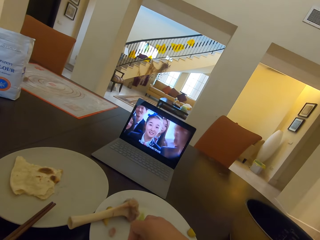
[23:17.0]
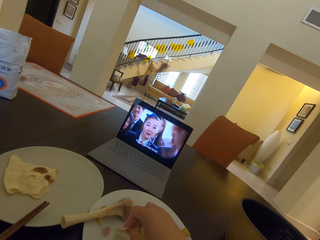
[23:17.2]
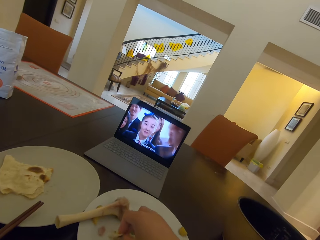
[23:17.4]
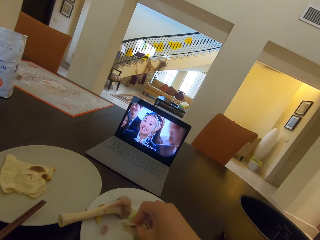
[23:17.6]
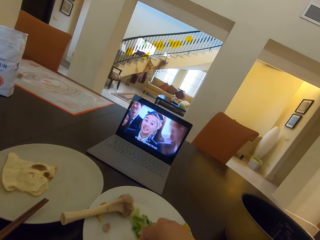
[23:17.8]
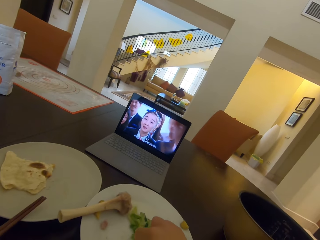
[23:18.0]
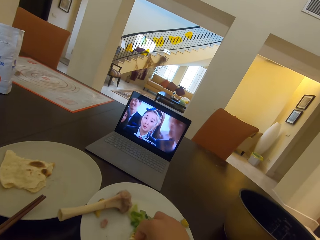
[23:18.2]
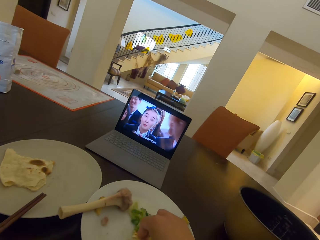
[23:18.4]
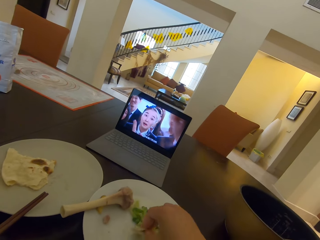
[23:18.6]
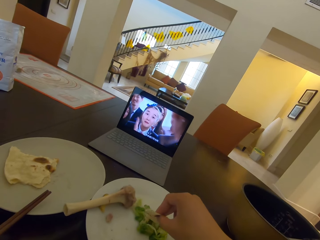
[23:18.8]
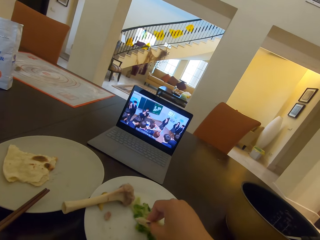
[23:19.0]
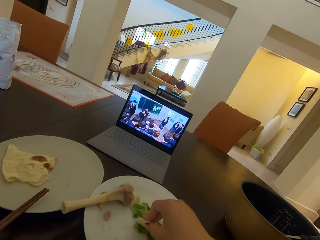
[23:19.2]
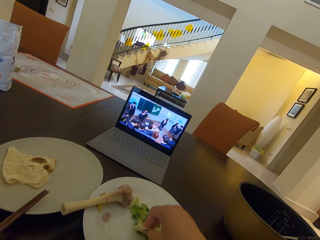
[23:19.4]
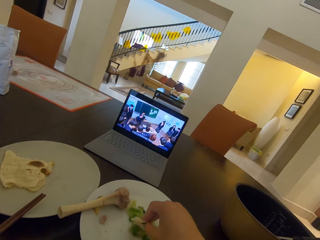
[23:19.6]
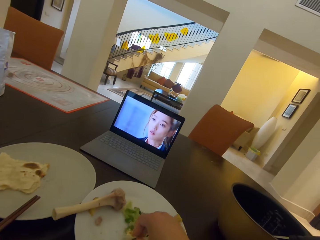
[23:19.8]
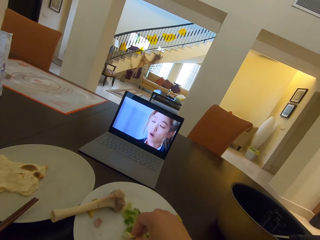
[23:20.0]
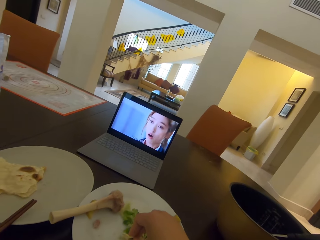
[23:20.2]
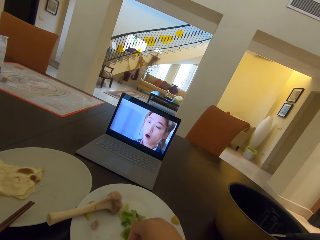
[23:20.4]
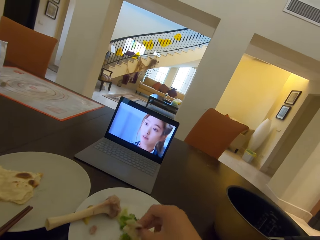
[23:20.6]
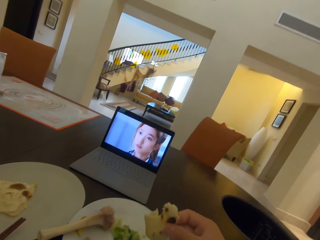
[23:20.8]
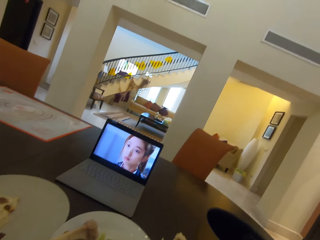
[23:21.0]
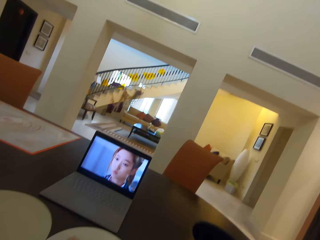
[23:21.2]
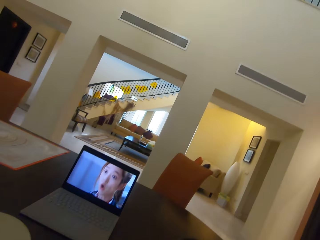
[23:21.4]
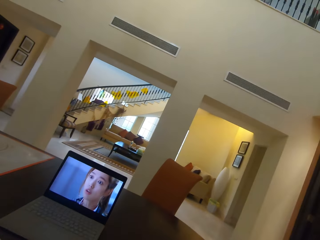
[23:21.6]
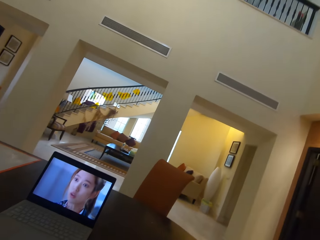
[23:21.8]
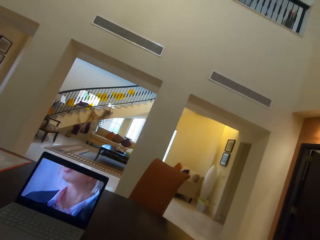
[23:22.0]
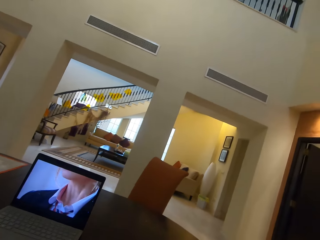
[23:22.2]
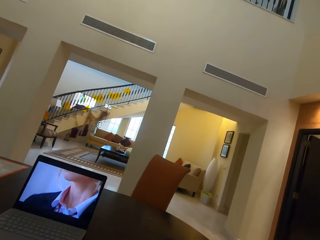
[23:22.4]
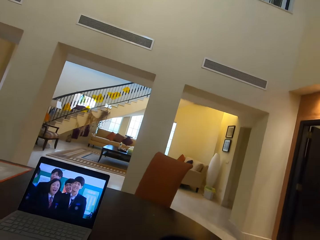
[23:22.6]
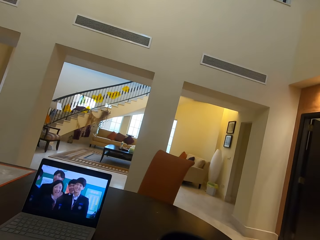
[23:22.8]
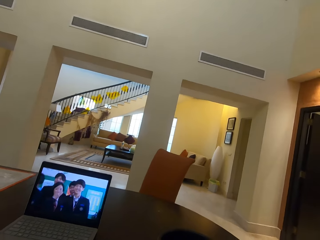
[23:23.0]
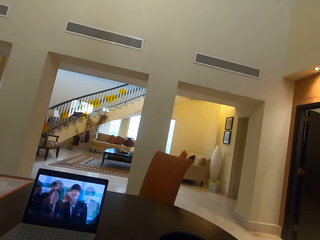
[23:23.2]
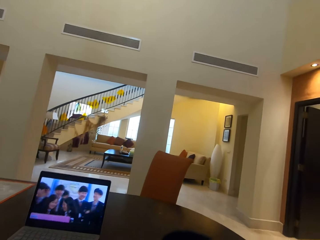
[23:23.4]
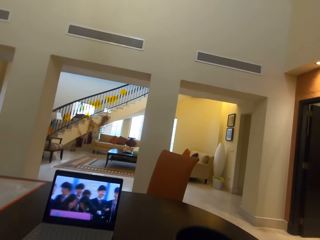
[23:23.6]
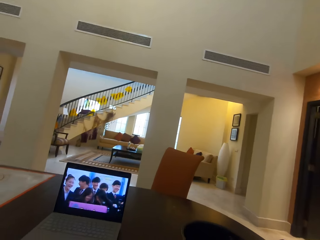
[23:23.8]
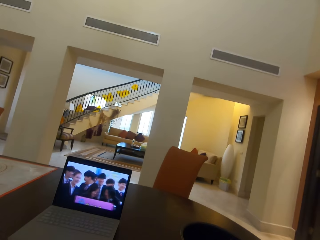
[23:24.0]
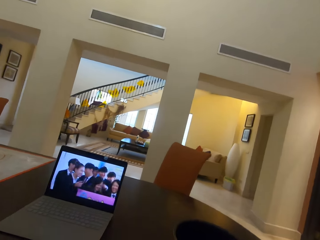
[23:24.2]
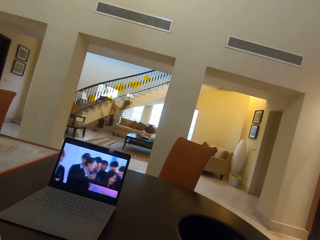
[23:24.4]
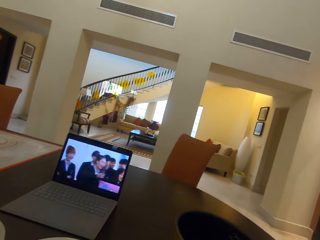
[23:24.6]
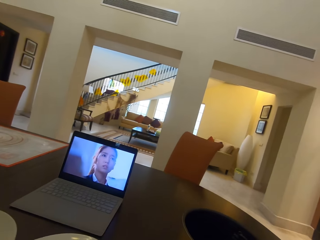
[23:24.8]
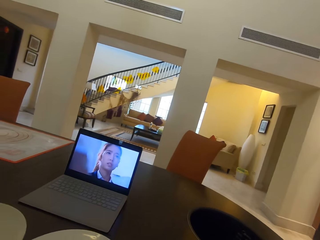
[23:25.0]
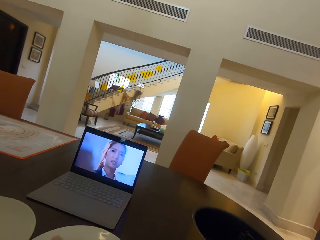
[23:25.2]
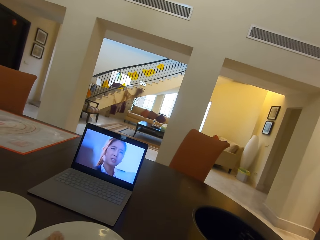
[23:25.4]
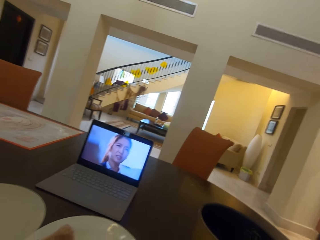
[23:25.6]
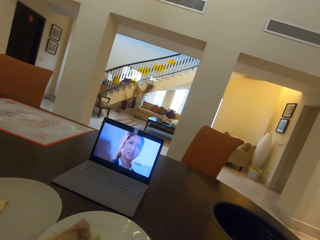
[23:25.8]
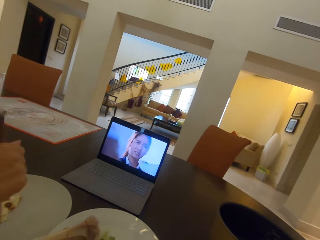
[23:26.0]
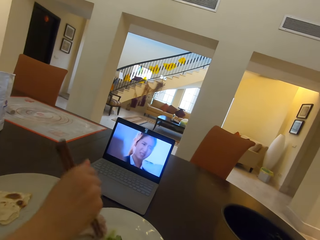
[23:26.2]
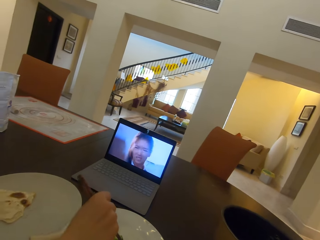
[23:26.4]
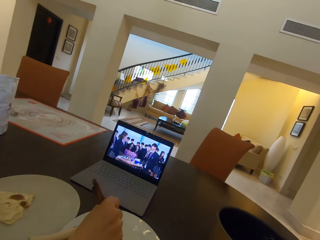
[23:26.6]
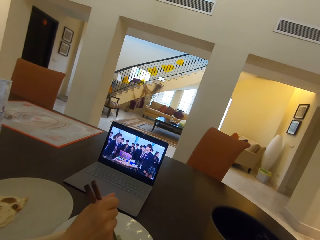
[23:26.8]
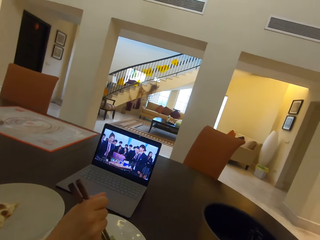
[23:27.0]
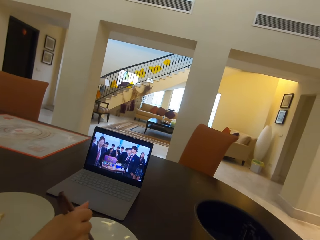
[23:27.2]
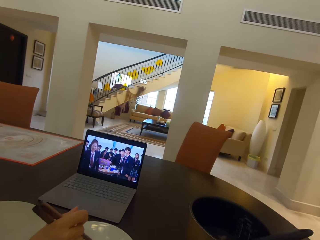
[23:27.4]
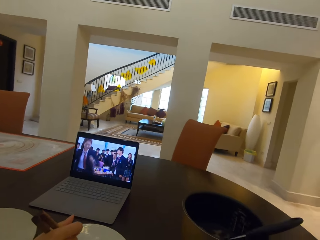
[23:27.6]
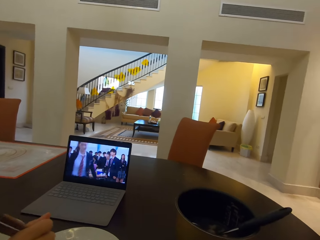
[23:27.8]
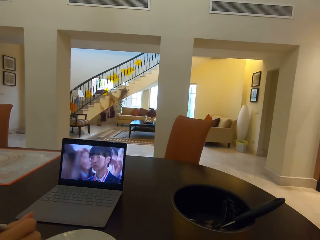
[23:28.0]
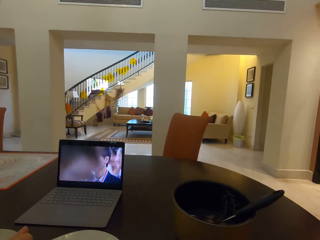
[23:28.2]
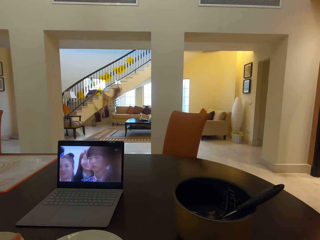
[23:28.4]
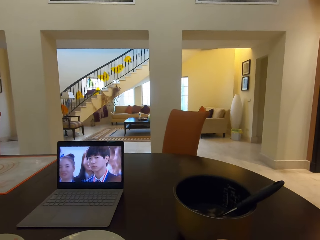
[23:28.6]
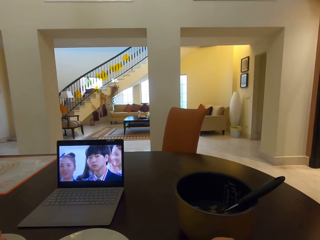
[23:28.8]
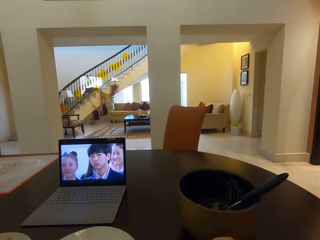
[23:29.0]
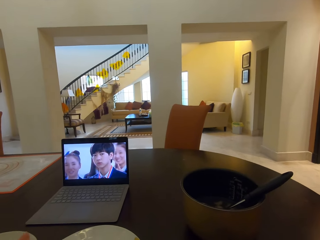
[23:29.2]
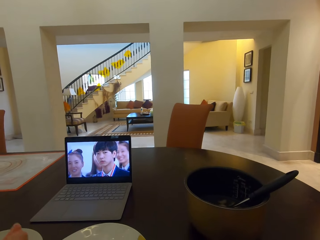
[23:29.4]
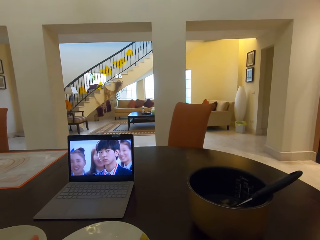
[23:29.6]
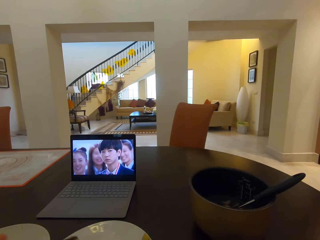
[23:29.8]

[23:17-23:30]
The camera wearer scoops food from the plate. They eat the food. They watch a movie on the laptop. They scoop the food using a chopstick.

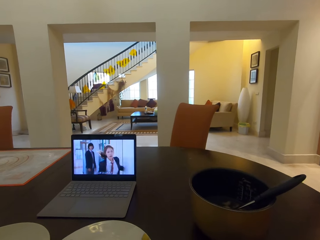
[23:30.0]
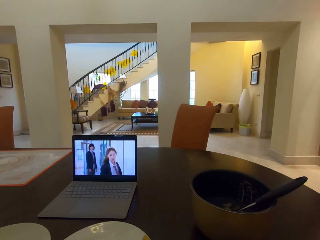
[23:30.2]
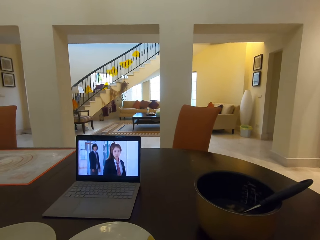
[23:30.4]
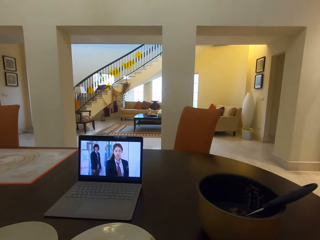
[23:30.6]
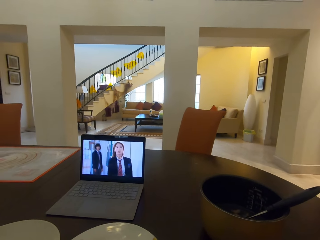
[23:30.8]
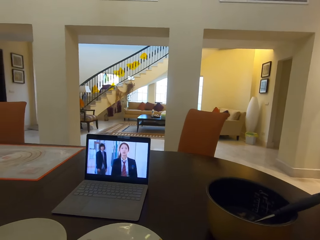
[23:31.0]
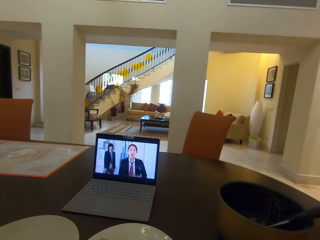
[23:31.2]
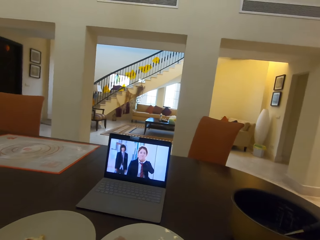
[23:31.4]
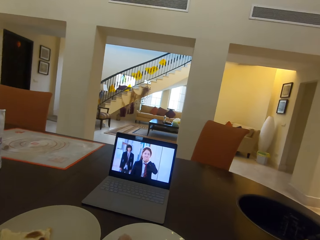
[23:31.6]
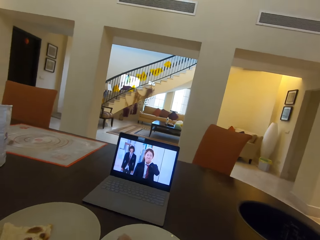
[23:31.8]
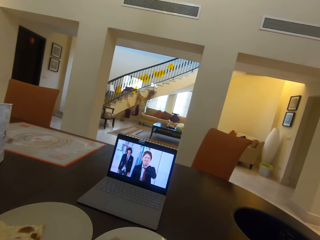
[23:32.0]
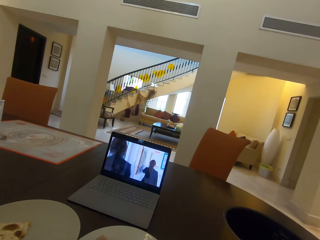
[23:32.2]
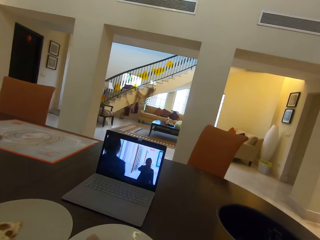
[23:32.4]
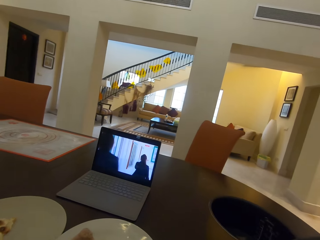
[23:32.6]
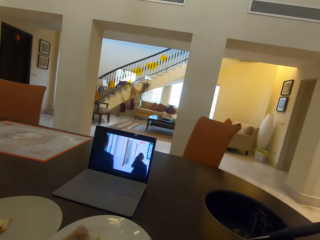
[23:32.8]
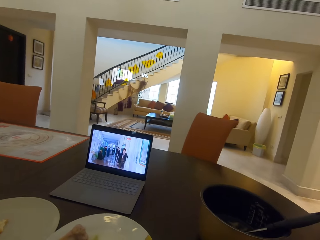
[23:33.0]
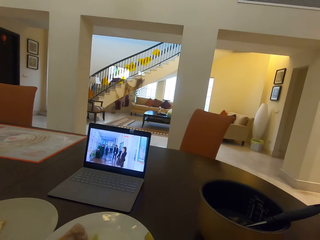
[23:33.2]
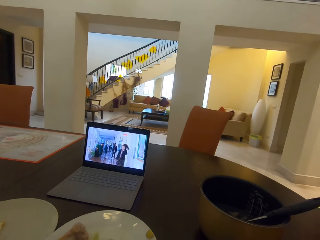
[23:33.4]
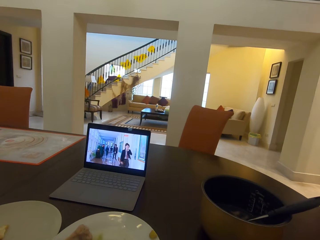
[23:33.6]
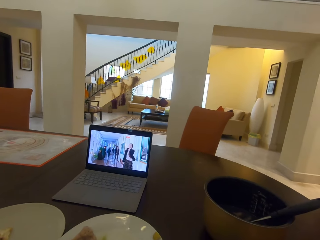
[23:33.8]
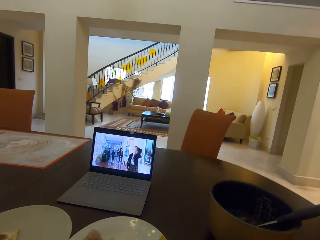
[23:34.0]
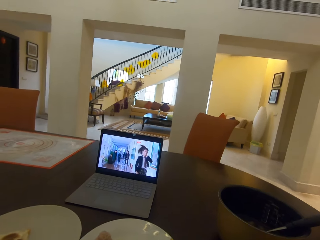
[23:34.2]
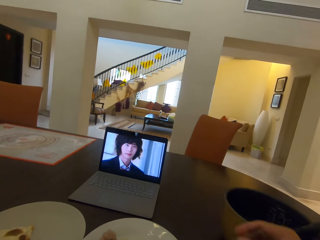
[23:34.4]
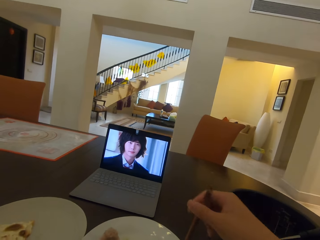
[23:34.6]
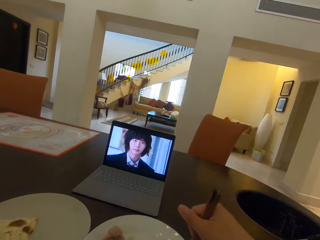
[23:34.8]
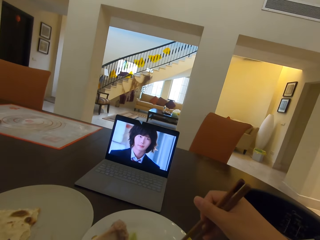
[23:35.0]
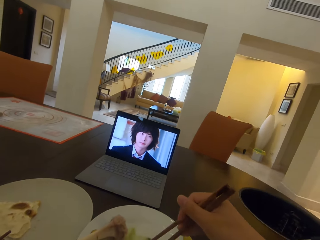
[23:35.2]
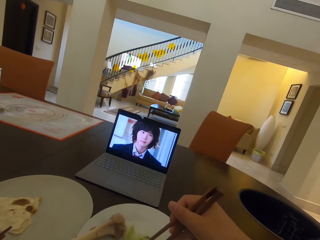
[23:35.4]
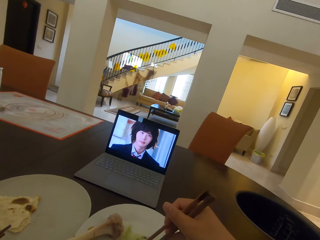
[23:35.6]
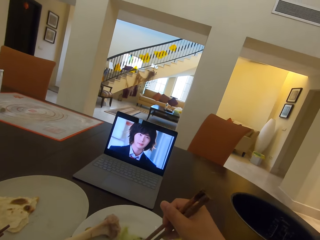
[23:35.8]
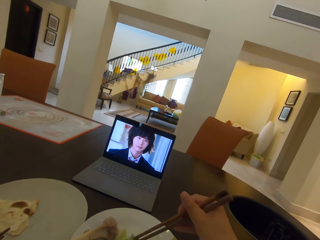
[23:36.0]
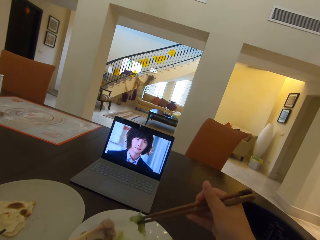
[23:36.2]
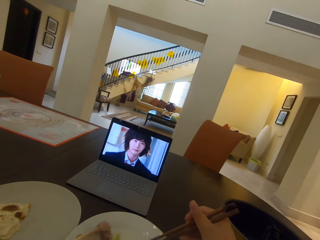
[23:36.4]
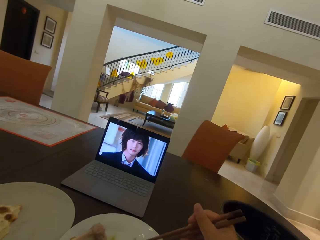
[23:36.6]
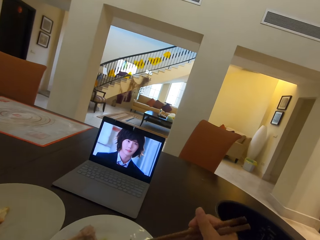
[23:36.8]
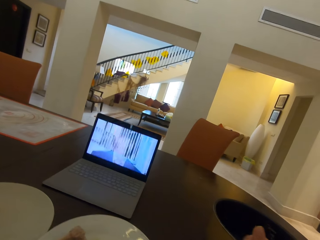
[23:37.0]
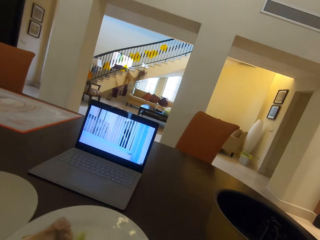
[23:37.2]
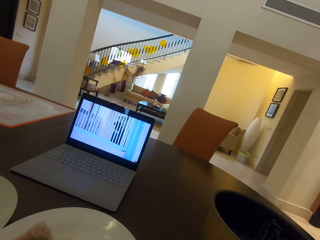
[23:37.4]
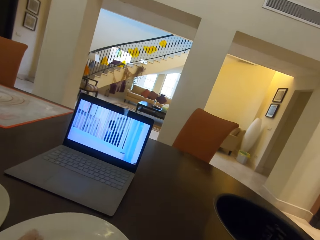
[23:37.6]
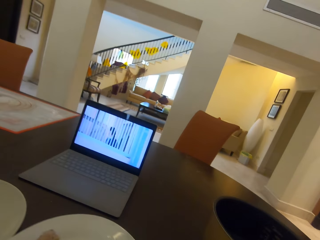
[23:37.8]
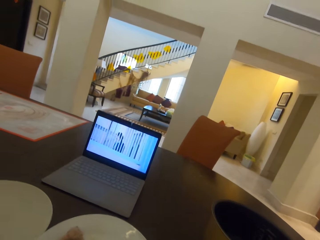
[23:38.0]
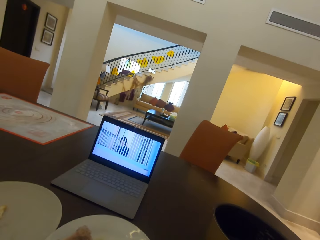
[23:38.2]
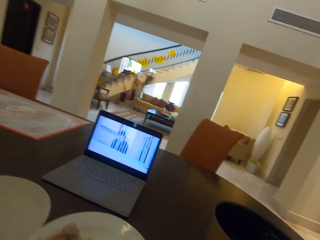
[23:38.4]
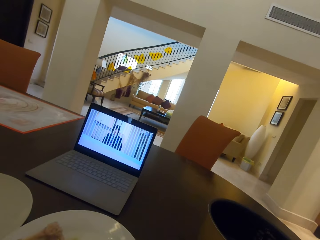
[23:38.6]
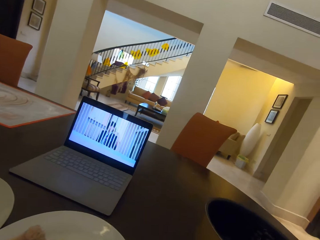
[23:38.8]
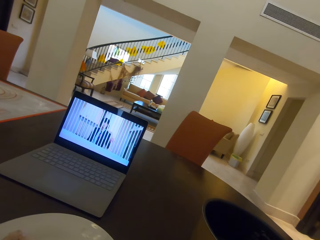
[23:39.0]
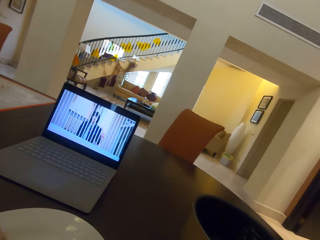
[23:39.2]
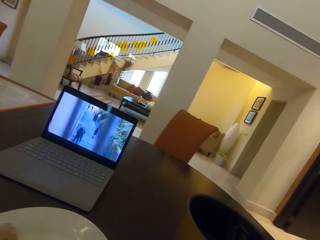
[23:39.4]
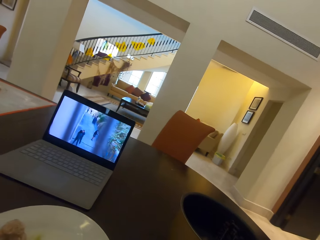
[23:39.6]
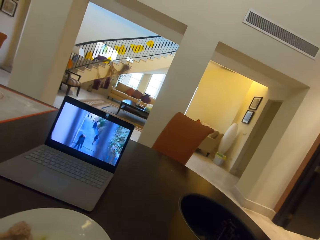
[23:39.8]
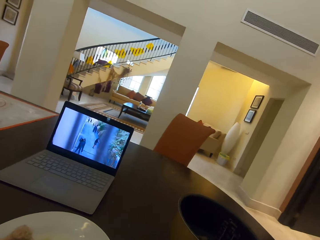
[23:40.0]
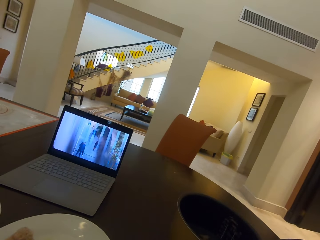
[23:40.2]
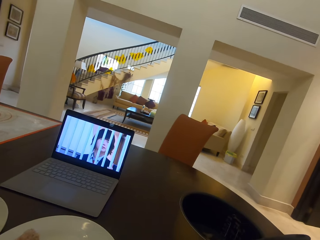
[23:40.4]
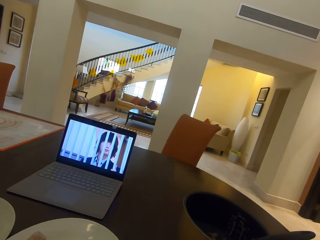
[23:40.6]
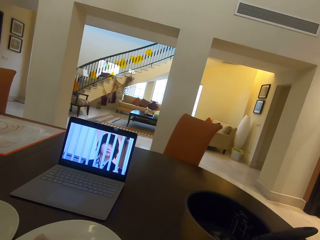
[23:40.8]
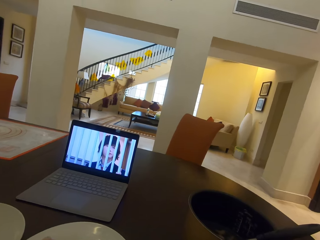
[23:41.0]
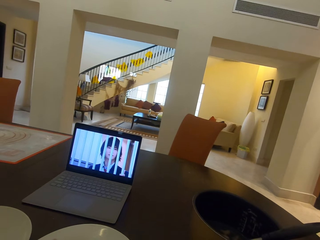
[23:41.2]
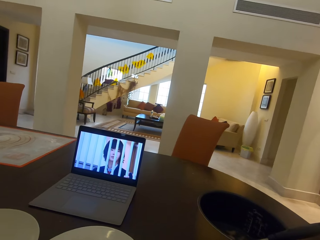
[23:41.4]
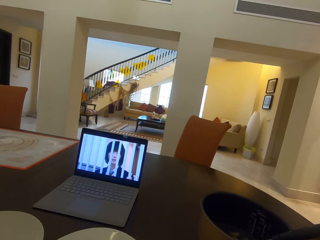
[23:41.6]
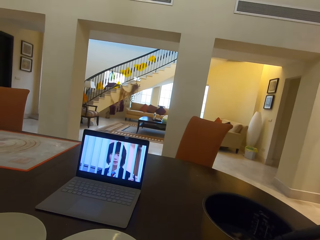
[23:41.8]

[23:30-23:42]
The camera wearer watches a movie on the laptop. They scoop the food using the chopstick. They eat the food. They watch the movie on the laptop.
